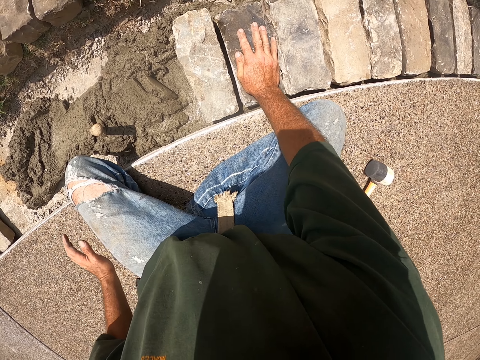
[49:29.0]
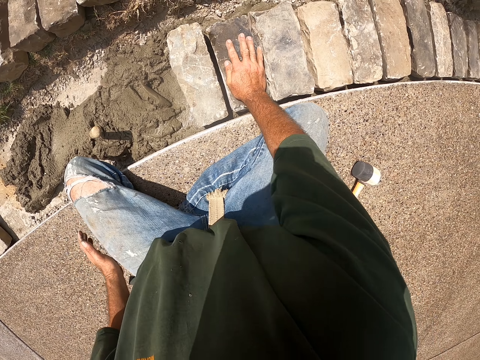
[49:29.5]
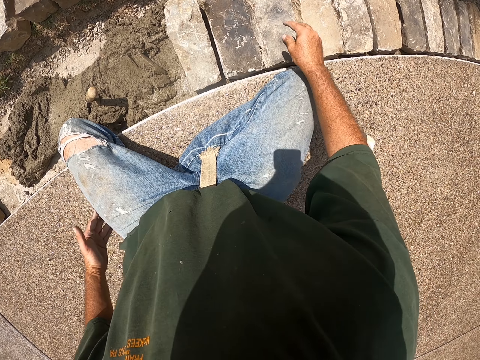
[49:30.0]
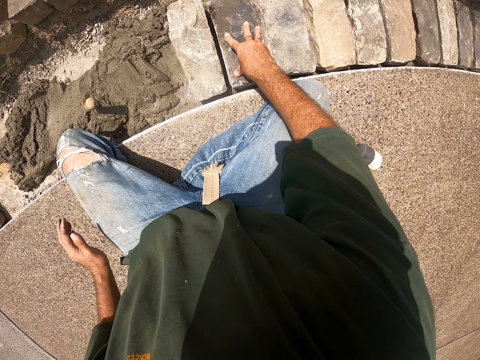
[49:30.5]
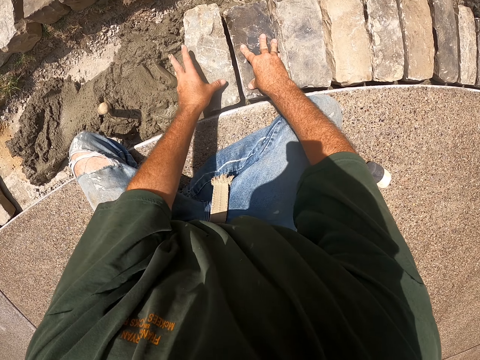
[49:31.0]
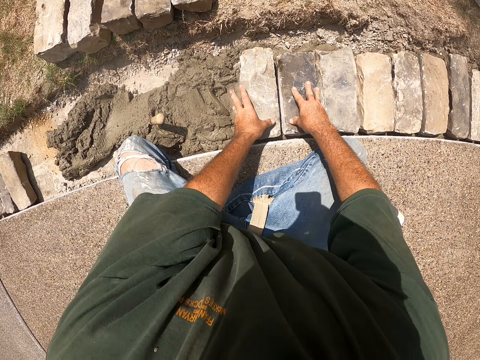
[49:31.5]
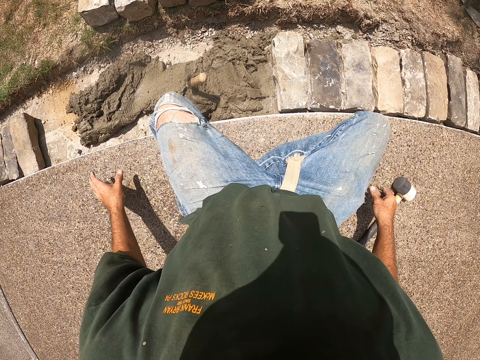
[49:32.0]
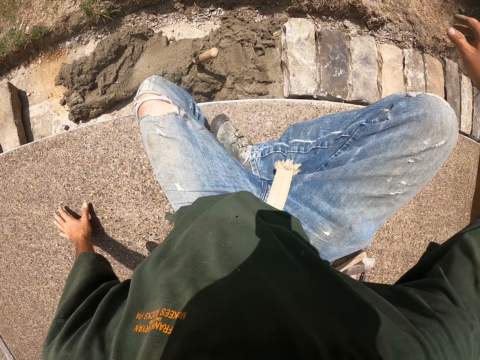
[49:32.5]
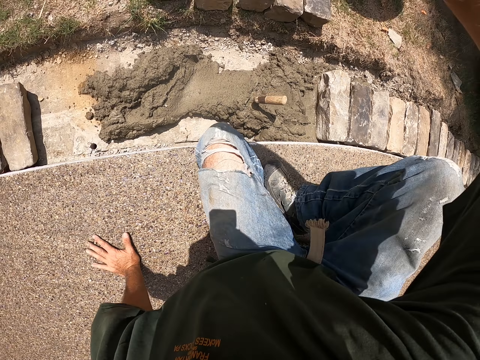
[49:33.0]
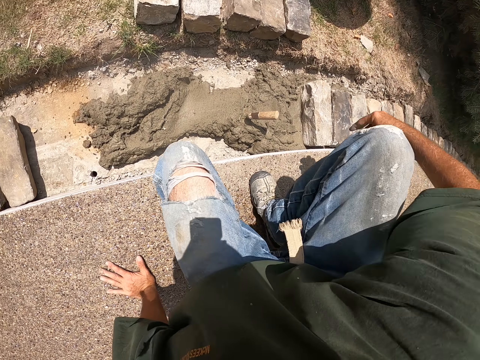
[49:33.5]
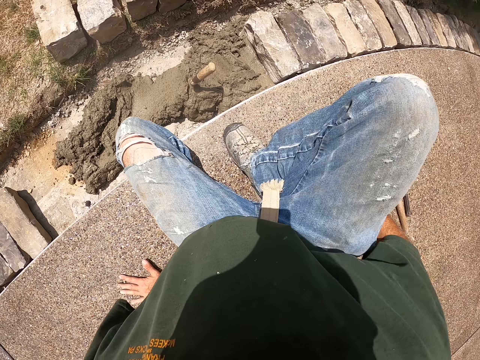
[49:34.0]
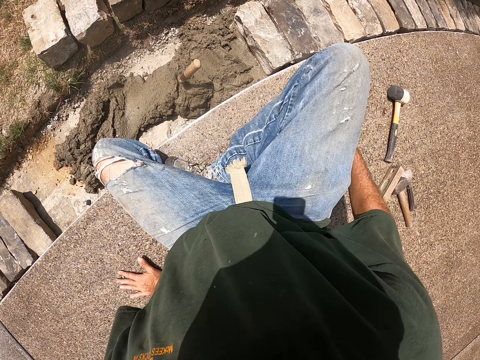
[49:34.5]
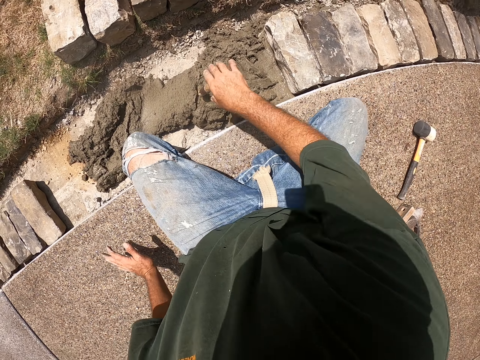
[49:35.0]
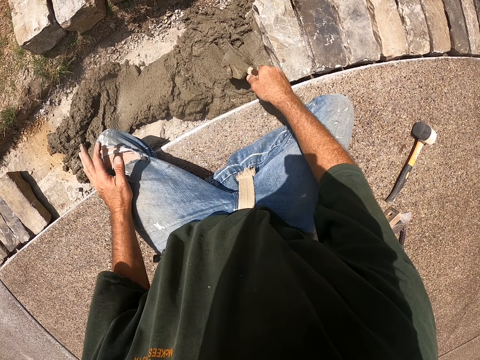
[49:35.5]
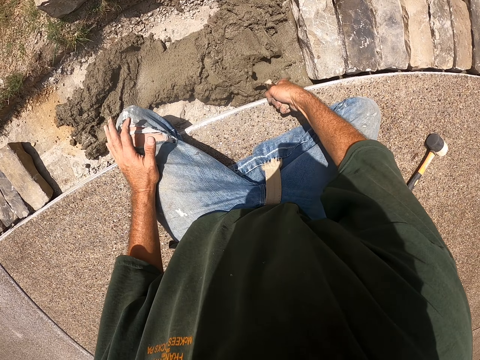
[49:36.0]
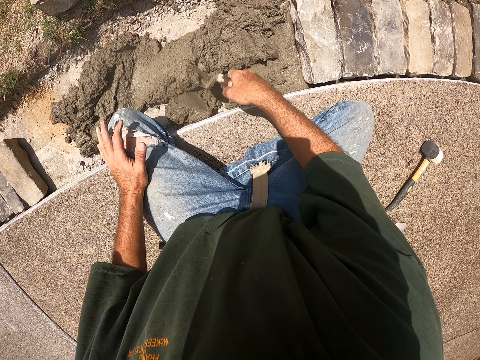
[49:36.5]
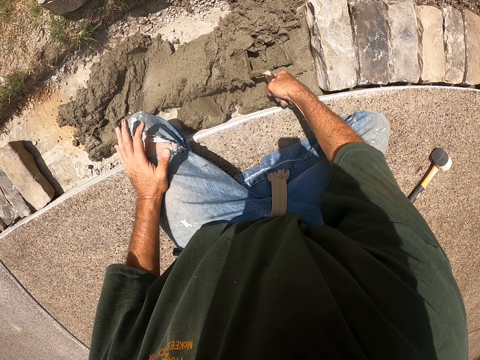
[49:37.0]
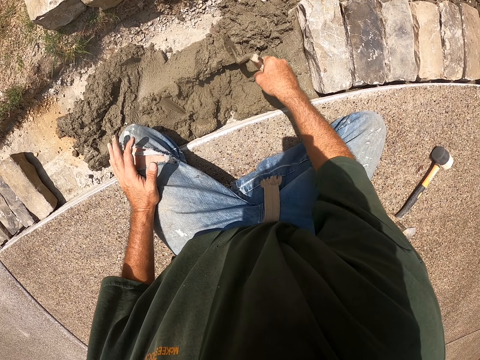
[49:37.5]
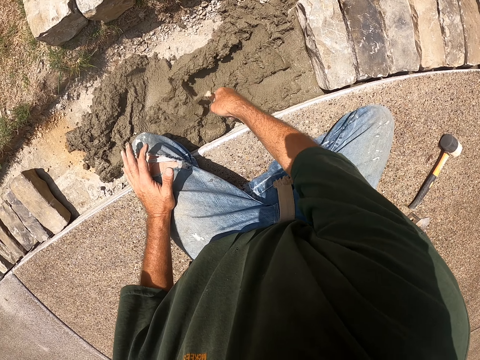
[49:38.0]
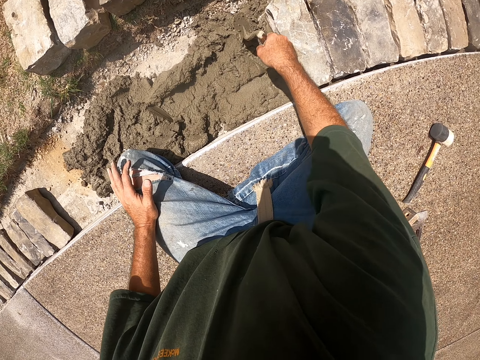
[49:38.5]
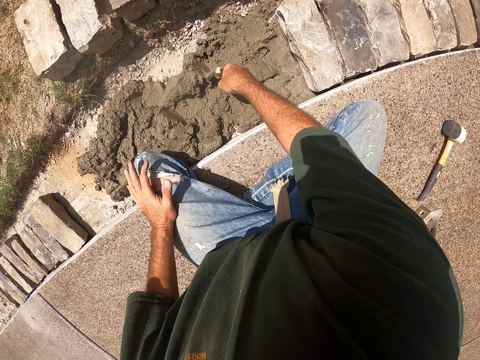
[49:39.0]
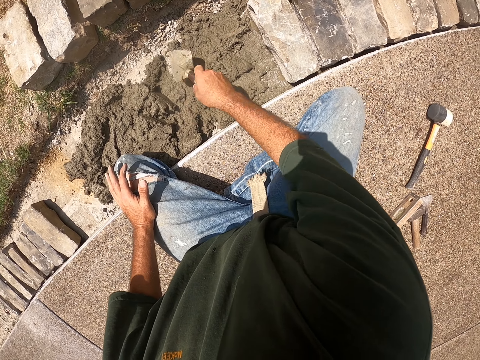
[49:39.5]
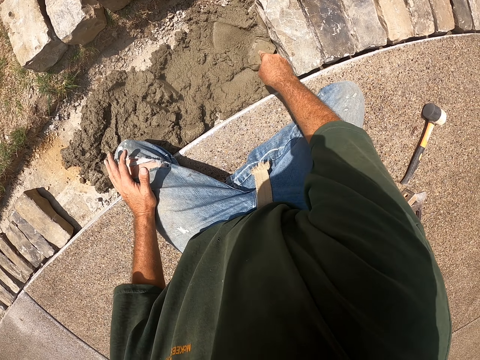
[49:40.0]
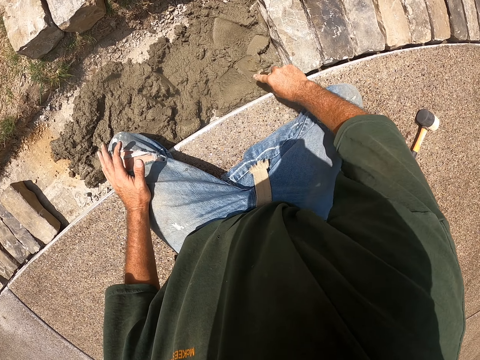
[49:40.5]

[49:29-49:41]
The camera wearer changes his posture on the floor. He picks a hand trowel in the foundation. He spreads cement mixture in the foundation with the trowel.

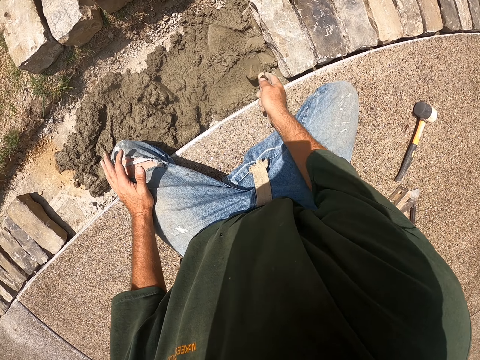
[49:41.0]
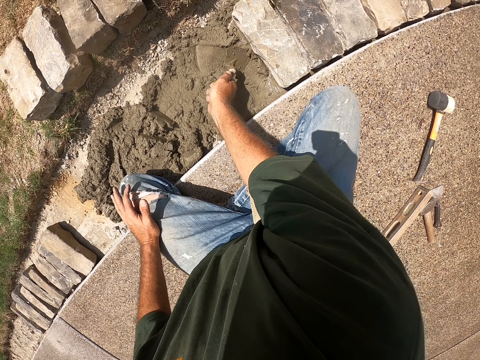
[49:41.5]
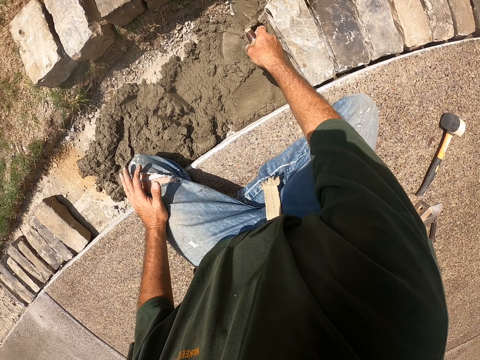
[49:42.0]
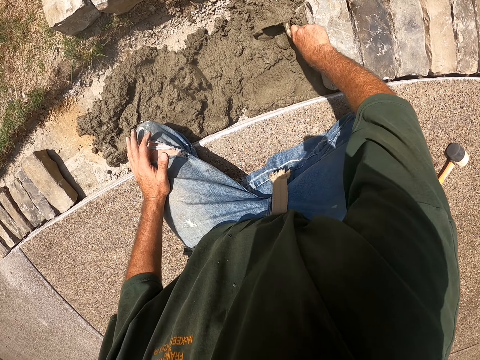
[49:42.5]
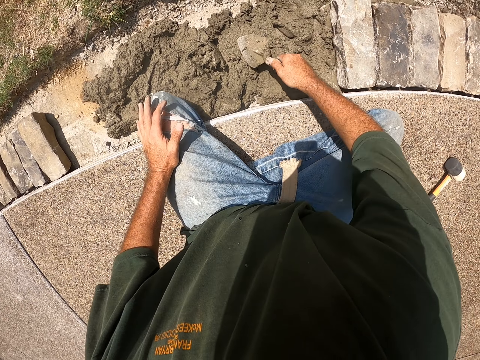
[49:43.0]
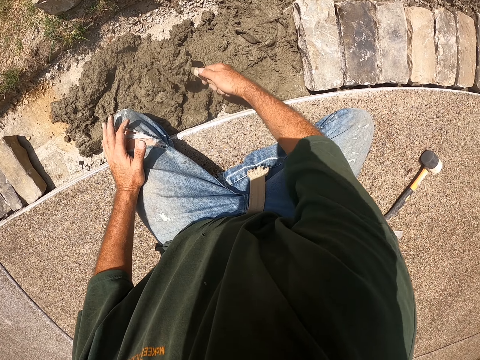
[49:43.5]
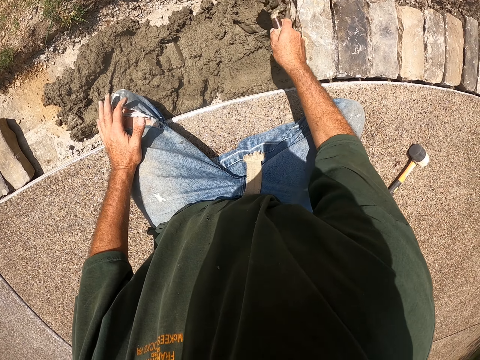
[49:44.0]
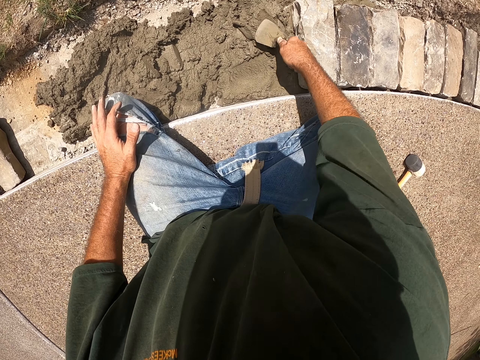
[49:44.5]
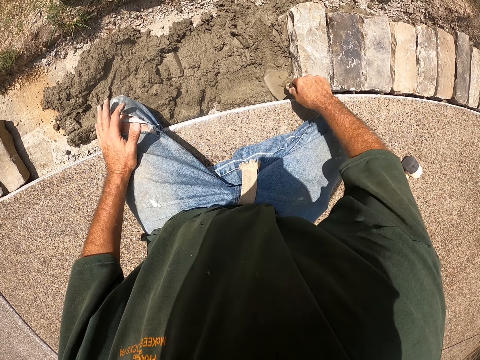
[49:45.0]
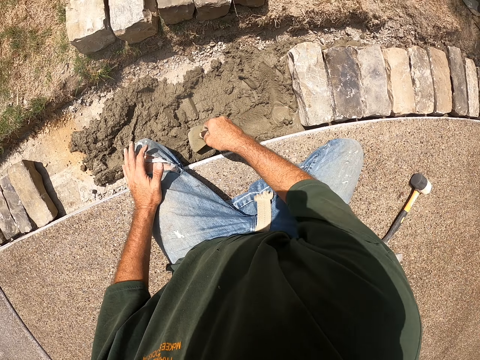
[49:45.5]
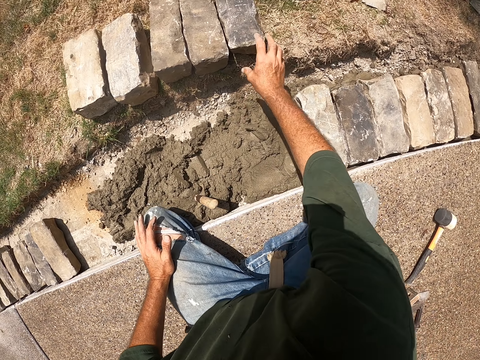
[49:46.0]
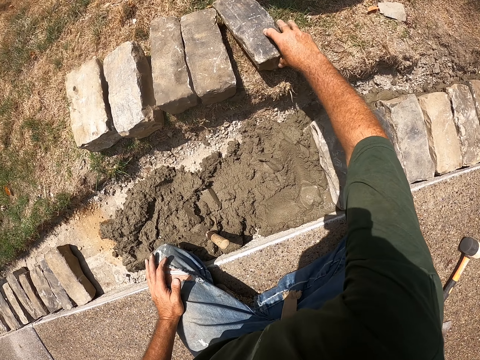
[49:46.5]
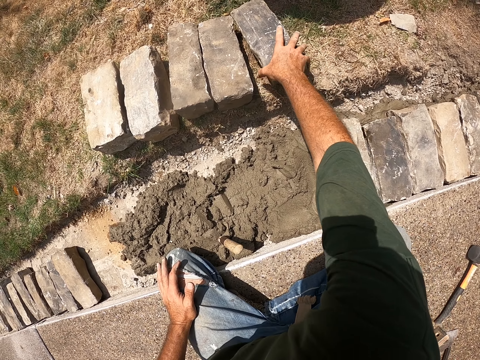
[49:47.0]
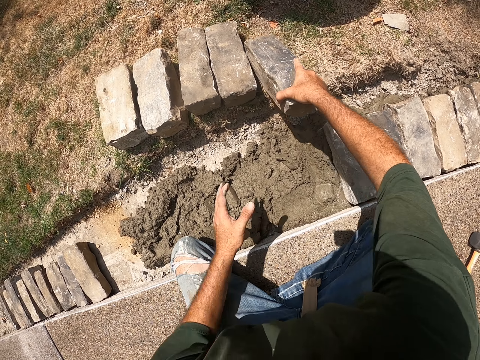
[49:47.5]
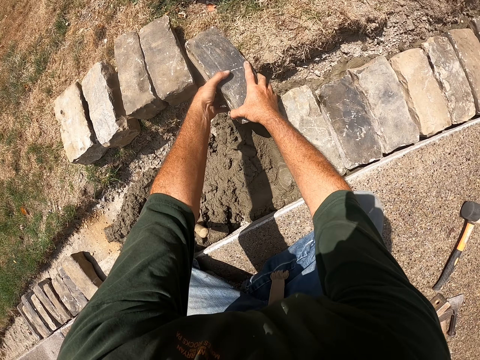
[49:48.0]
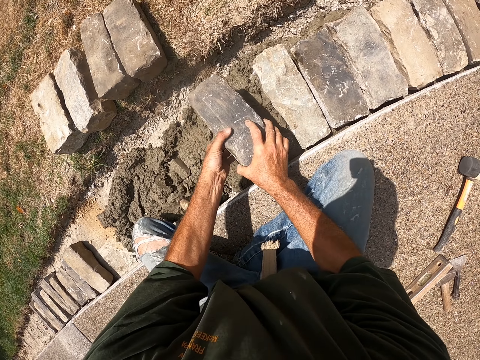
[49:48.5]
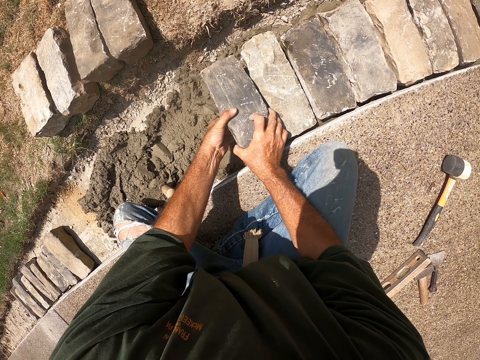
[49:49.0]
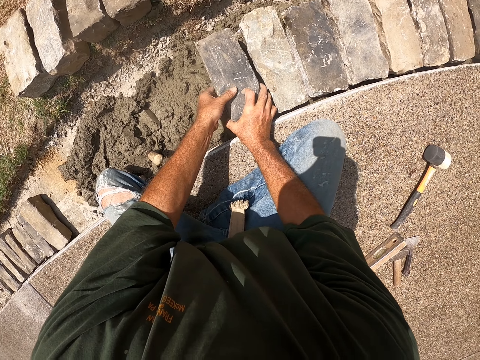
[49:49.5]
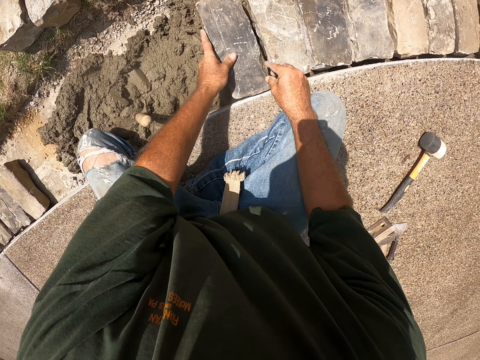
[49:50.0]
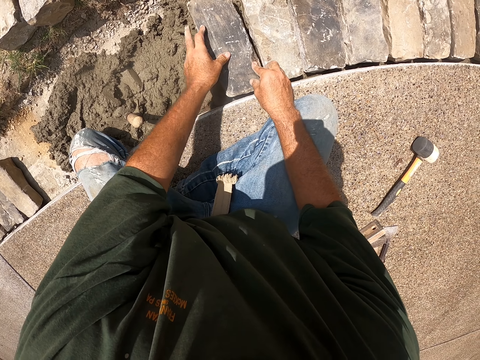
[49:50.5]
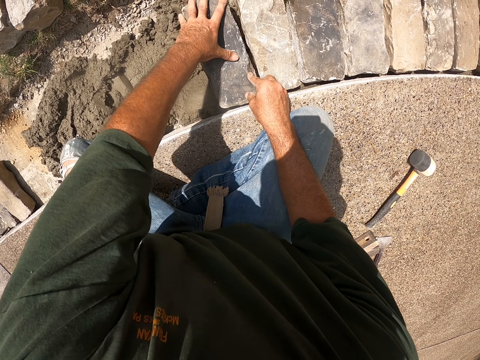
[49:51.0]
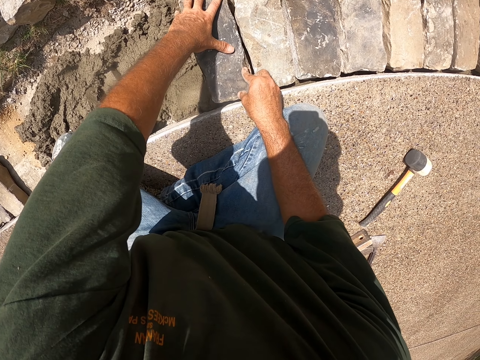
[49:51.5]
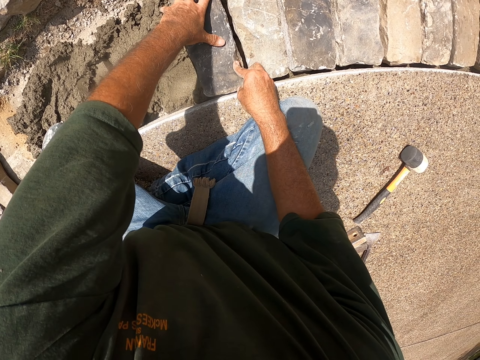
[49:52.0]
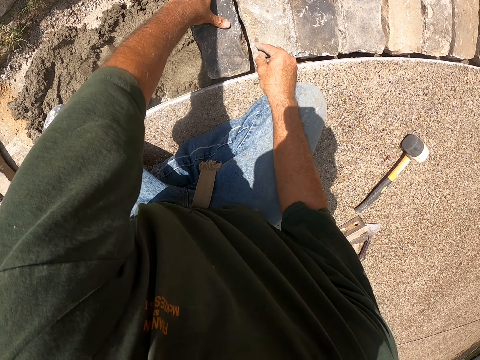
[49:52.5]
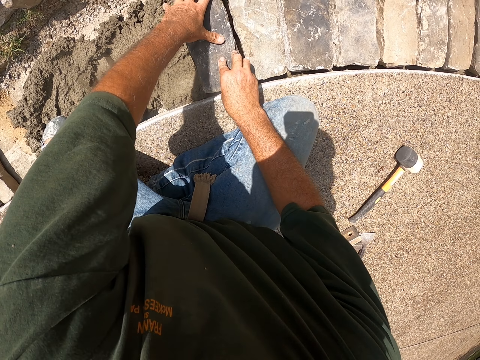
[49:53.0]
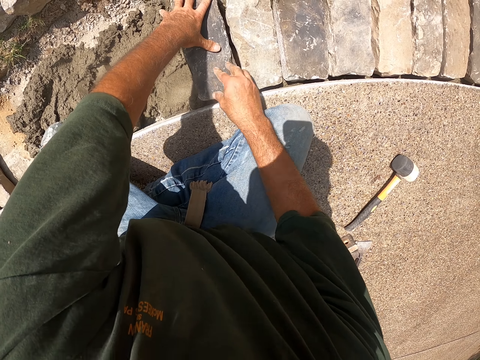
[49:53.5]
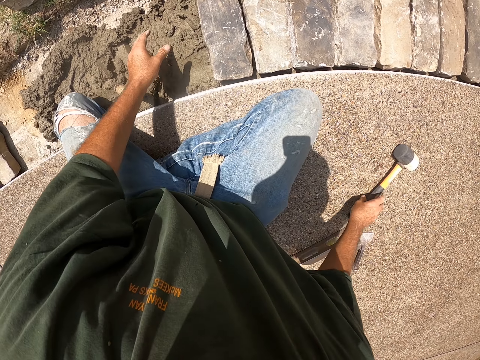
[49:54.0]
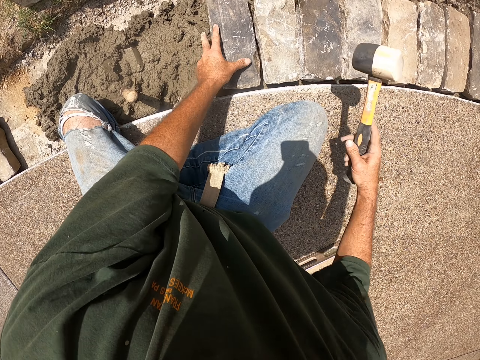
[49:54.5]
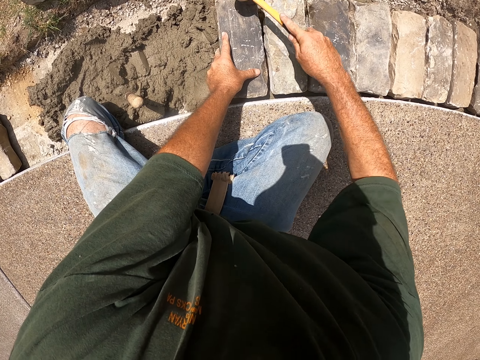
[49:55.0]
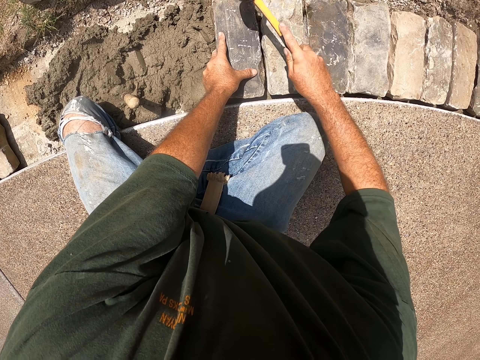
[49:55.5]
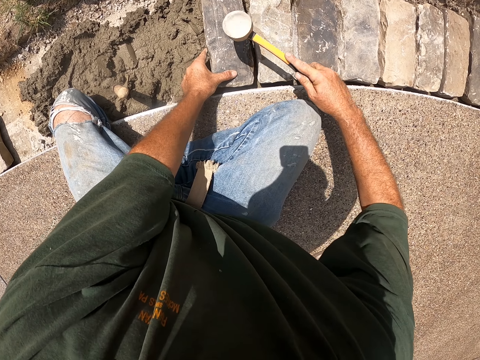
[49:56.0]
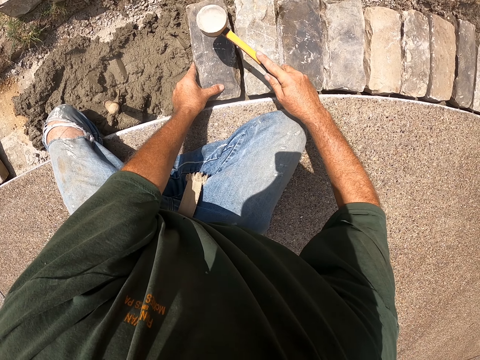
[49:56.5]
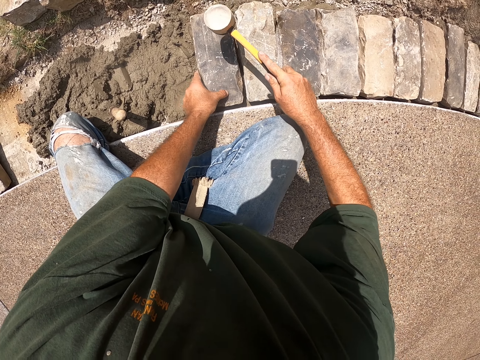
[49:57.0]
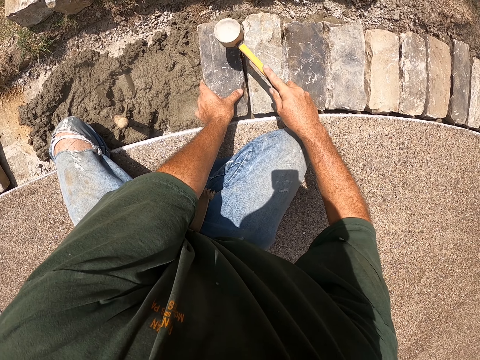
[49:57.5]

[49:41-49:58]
The camera wearer scoops the concrete. They spread the concrete and drop a trowel. They carry a brick and take the brick. They position the brick on cement. They pick up a hammer on the floor and hit the brick with the hammer.
